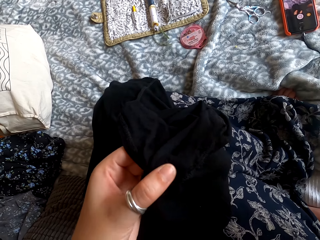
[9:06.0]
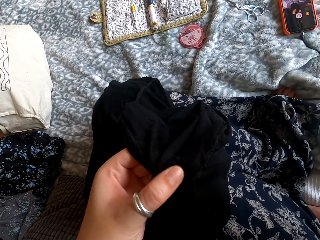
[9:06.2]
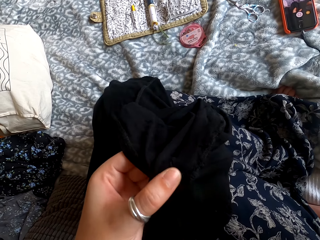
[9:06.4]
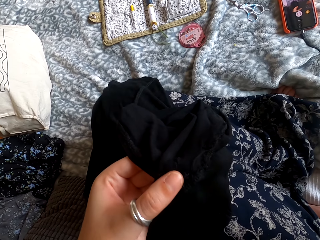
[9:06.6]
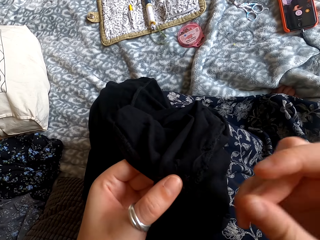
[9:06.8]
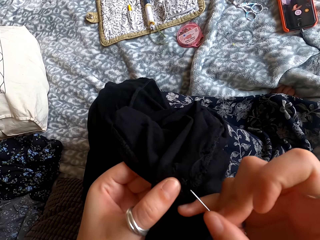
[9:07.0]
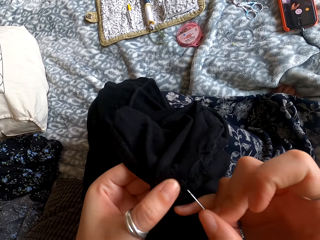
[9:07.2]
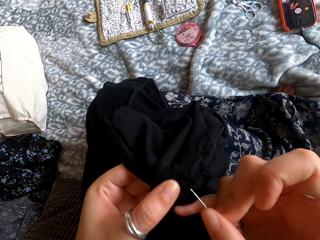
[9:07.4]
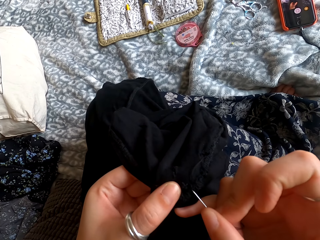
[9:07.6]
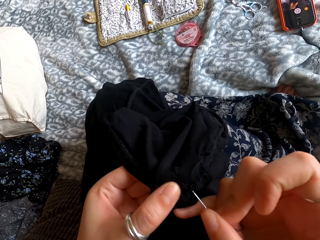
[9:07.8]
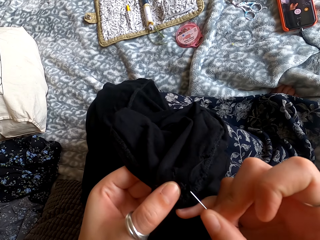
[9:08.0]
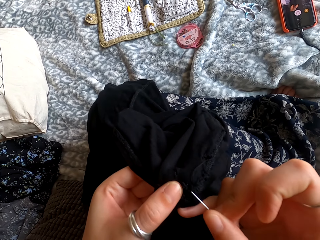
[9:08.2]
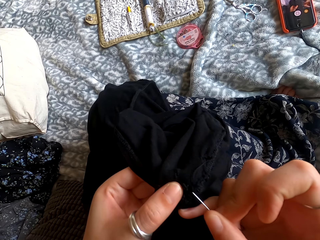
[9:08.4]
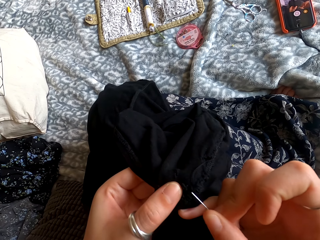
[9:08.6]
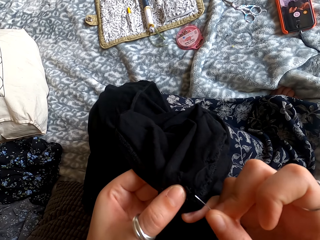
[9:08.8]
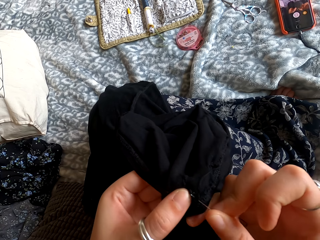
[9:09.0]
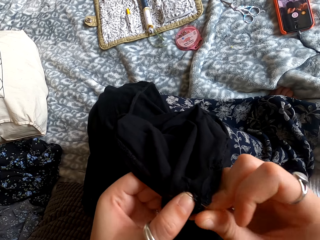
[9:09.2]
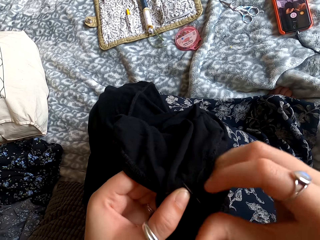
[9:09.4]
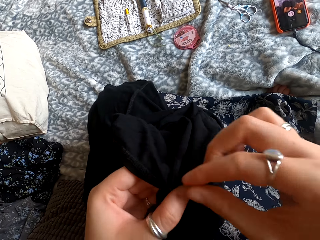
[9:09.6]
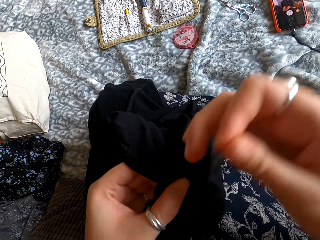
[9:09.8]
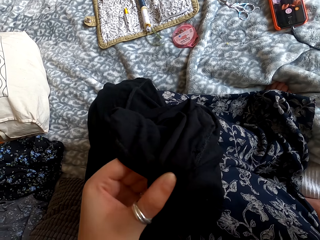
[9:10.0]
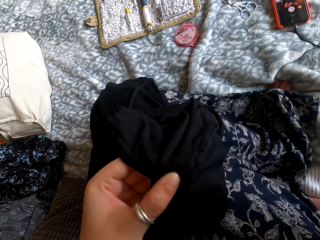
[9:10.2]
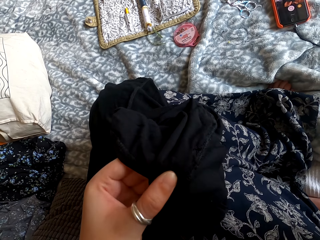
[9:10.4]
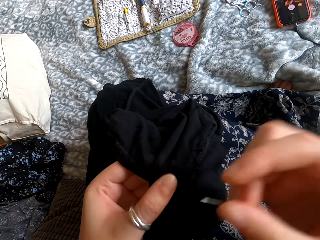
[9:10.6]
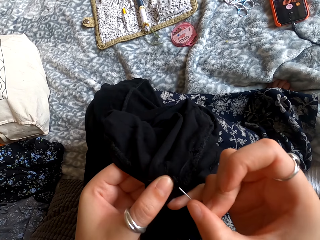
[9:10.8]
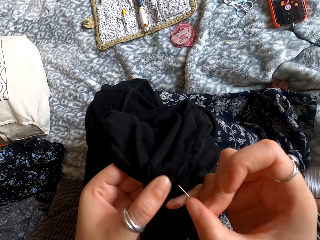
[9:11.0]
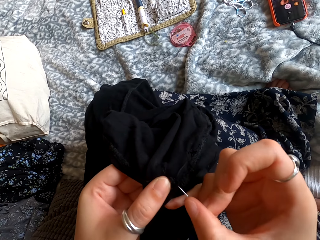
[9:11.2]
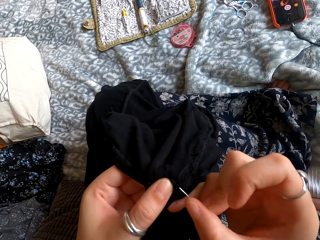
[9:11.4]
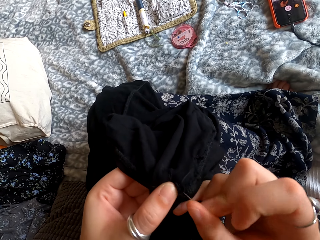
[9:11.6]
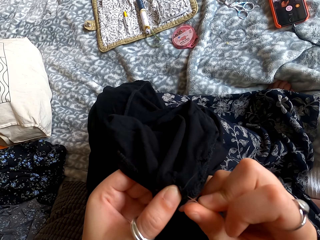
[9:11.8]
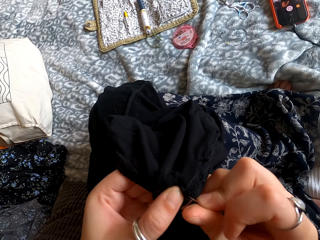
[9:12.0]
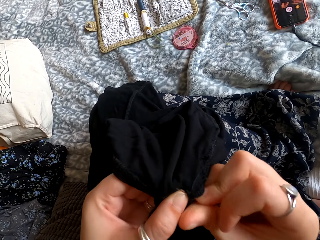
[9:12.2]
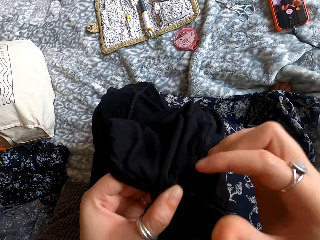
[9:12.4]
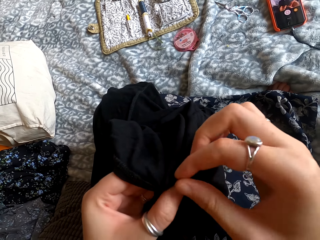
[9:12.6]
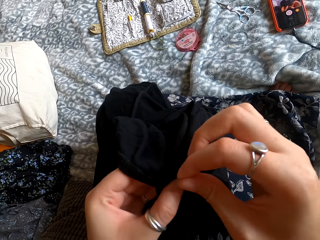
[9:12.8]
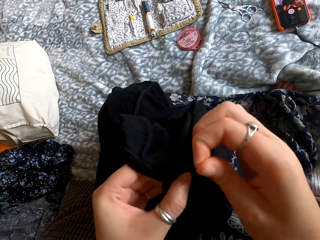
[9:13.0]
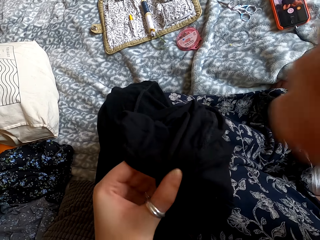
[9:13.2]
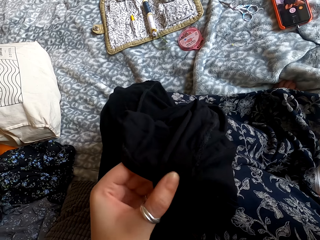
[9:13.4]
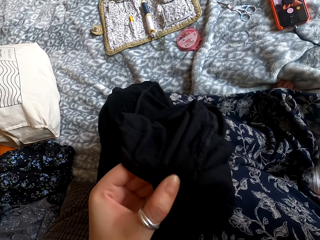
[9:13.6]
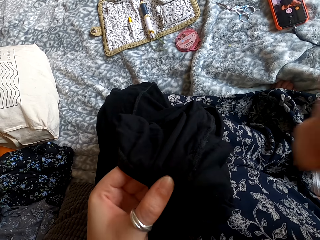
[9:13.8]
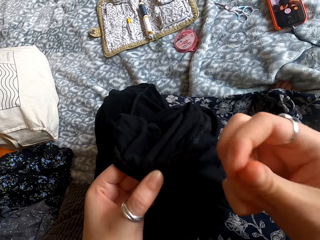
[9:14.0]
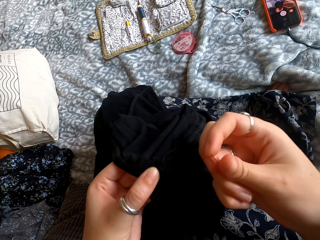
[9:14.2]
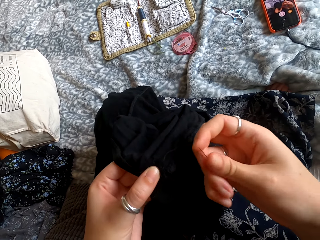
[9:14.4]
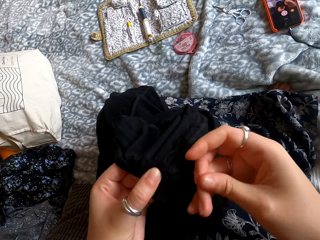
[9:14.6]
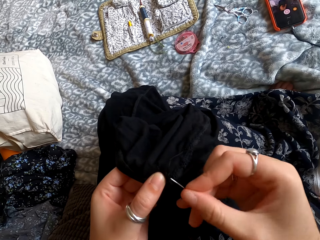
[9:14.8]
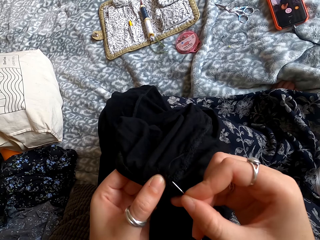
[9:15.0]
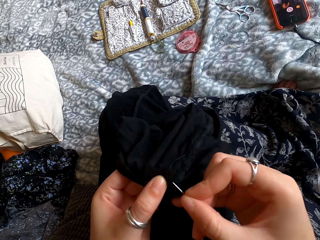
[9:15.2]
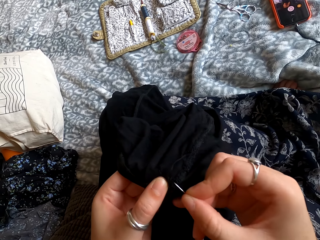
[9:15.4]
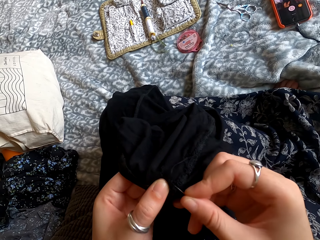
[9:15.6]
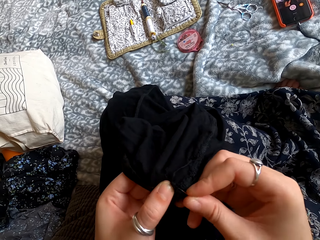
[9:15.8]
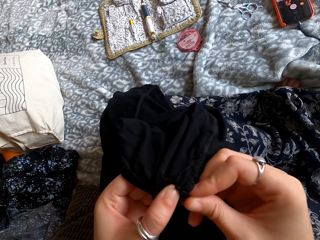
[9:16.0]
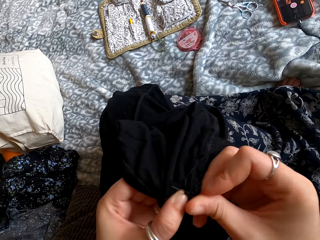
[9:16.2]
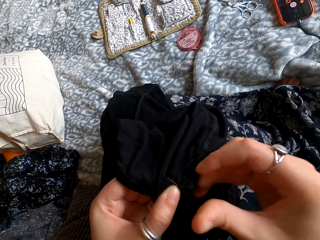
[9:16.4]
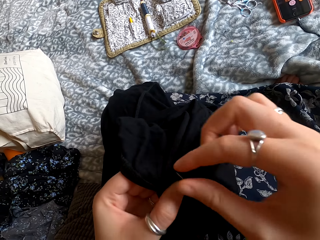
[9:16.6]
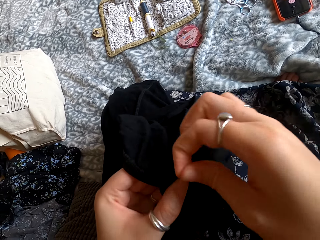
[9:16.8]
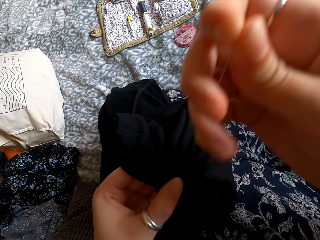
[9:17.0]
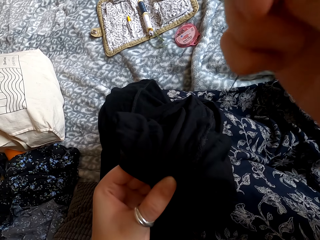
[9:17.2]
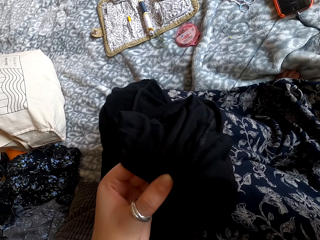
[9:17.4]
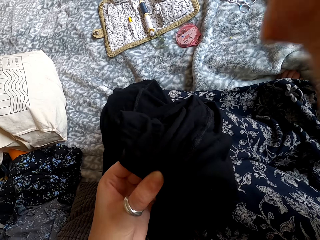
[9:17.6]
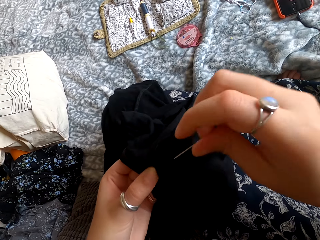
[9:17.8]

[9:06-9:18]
The camera wearer sews the cloth.

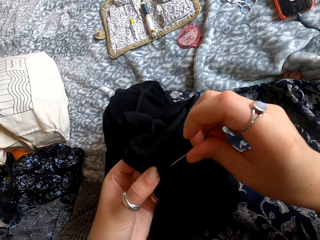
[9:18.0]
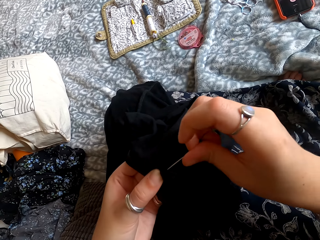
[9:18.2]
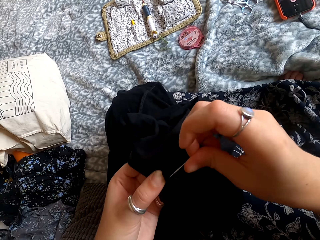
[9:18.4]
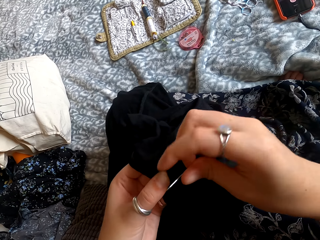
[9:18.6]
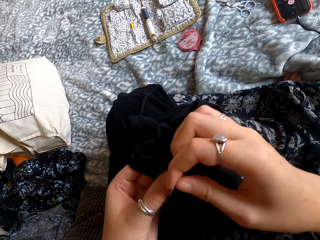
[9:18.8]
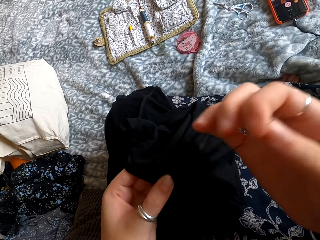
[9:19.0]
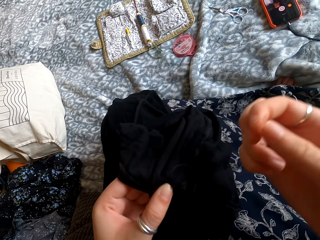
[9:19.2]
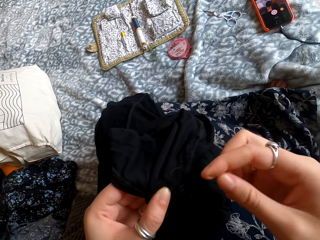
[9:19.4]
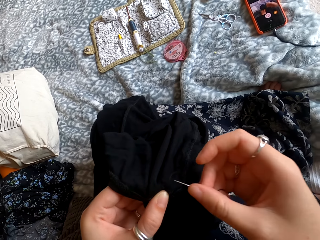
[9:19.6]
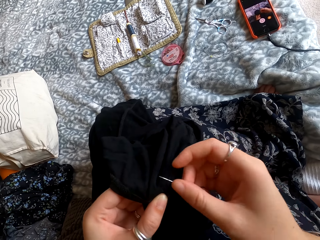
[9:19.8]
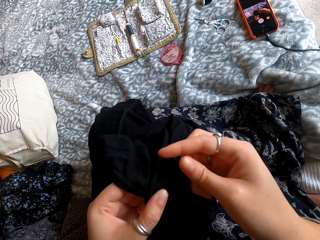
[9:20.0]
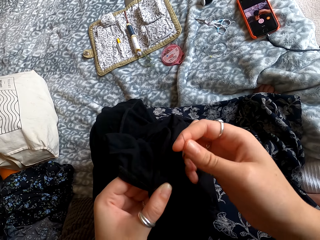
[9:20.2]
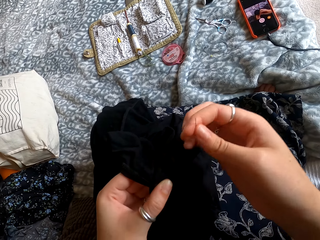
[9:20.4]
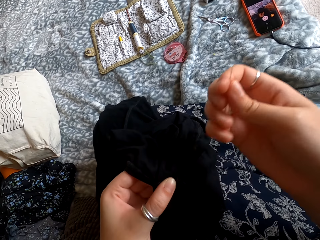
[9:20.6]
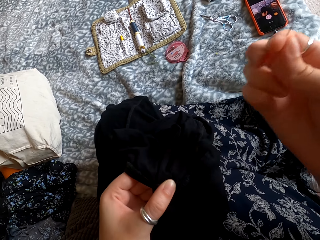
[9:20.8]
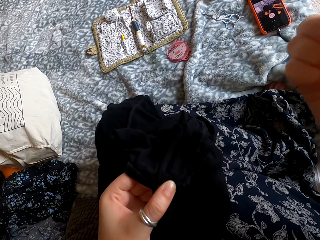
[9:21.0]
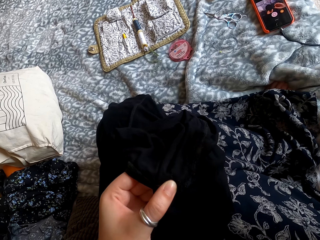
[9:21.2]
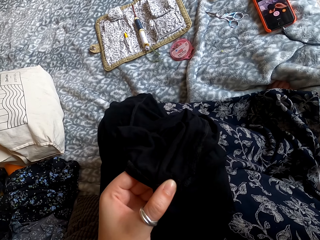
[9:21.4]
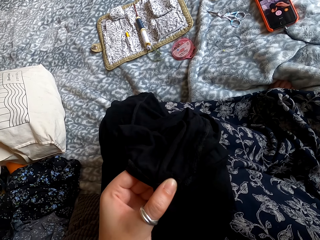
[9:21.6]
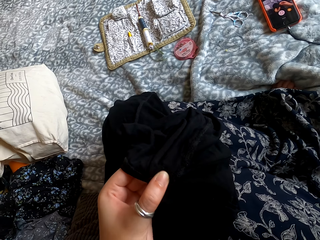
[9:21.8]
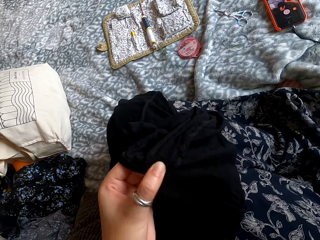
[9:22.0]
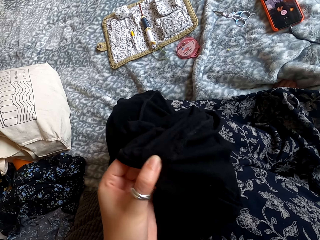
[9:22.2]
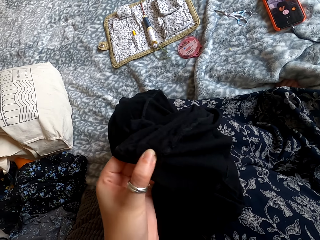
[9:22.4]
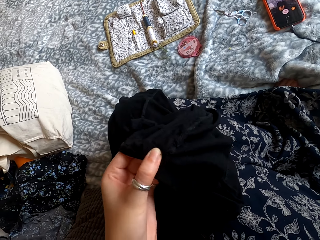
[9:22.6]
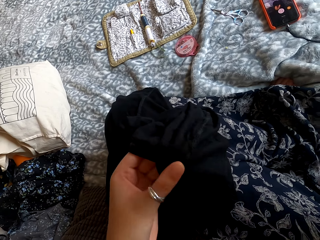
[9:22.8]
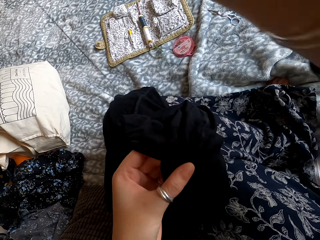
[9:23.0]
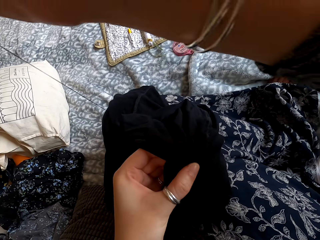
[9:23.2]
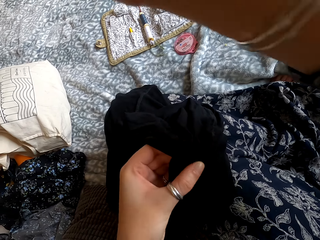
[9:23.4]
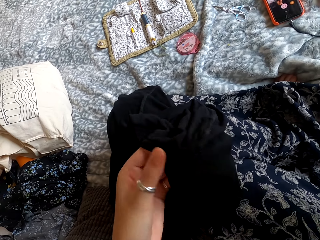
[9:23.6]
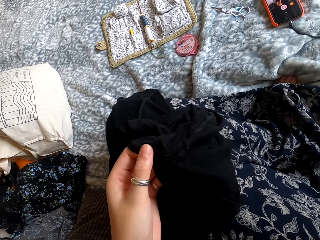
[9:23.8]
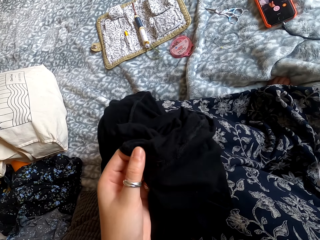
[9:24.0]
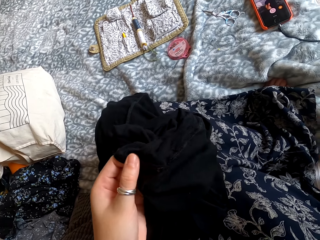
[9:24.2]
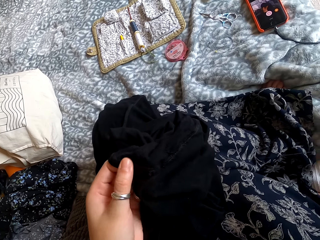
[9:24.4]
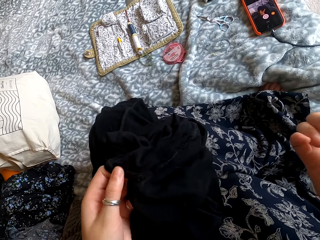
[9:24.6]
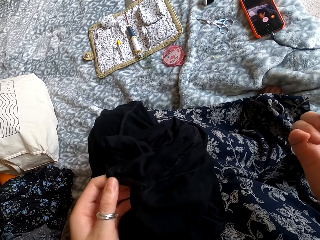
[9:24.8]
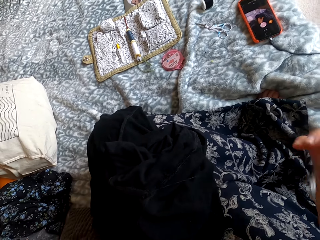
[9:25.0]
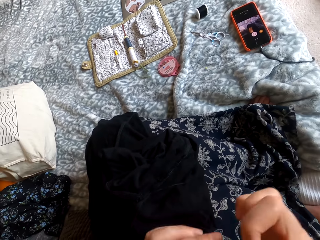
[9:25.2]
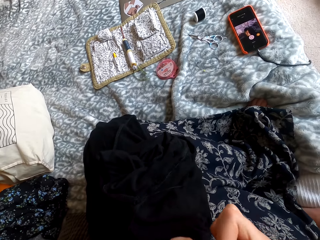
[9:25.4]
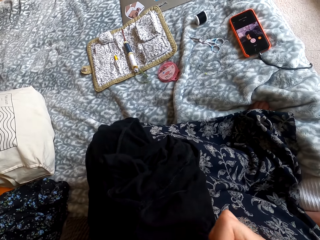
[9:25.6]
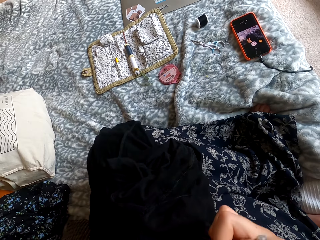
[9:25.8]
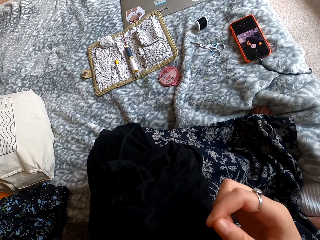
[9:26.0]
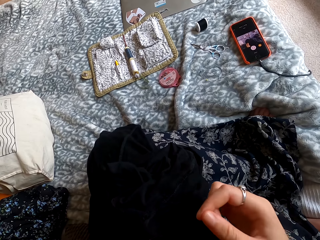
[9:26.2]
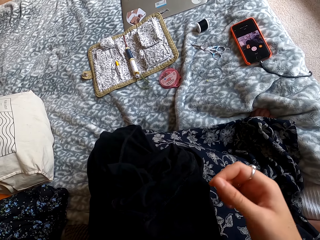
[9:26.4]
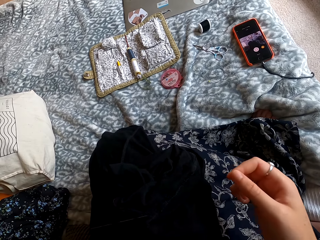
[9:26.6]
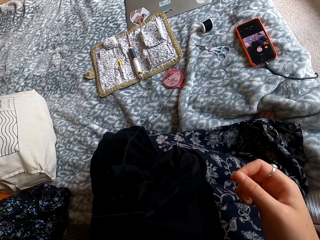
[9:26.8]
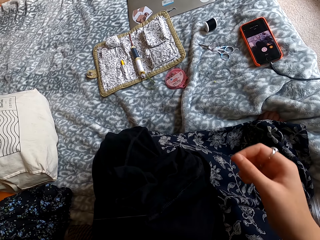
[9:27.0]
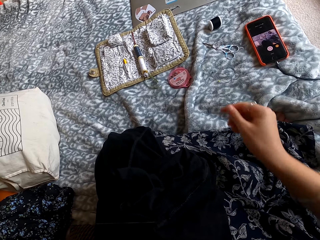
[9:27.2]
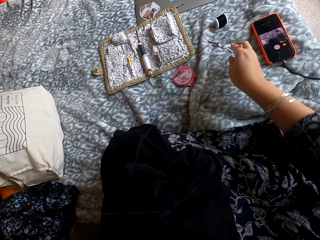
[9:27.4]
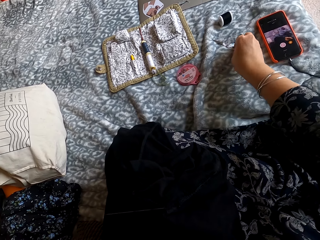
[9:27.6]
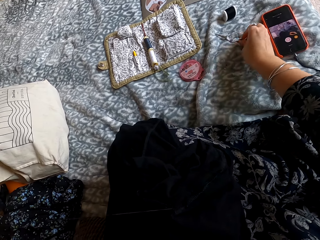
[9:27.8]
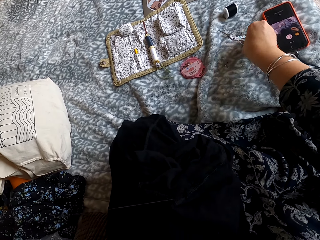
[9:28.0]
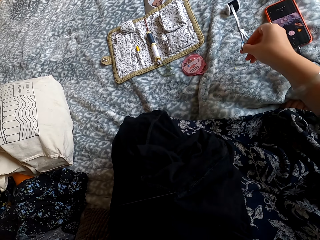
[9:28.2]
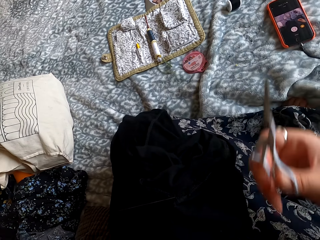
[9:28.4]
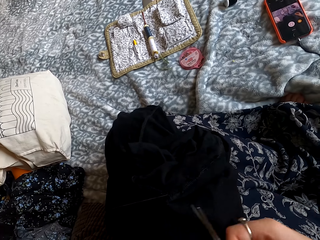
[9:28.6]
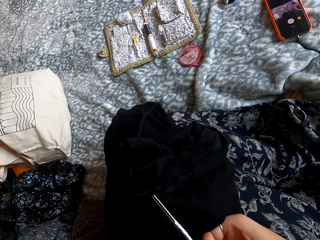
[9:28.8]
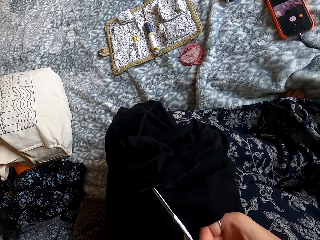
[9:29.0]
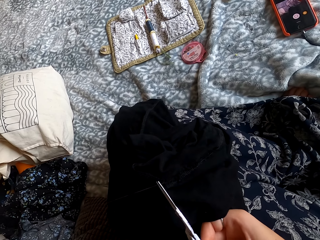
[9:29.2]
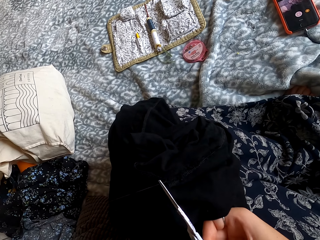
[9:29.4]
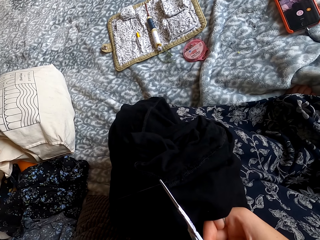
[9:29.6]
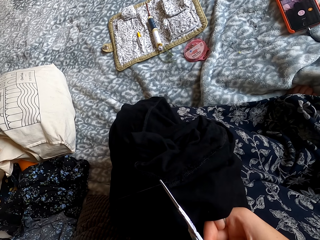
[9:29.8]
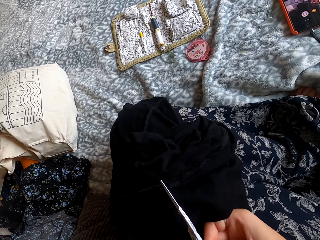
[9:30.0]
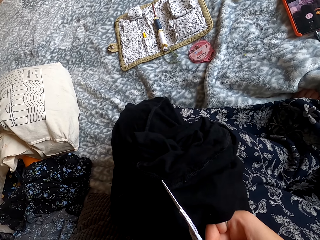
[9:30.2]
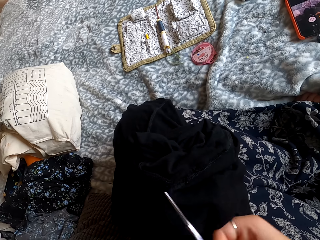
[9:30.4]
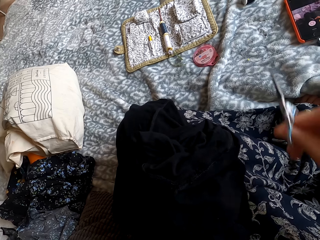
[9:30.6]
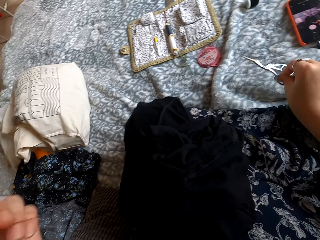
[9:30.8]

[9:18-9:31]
The camera wearer touches something. They pick up the scissors. They cut the thread.
